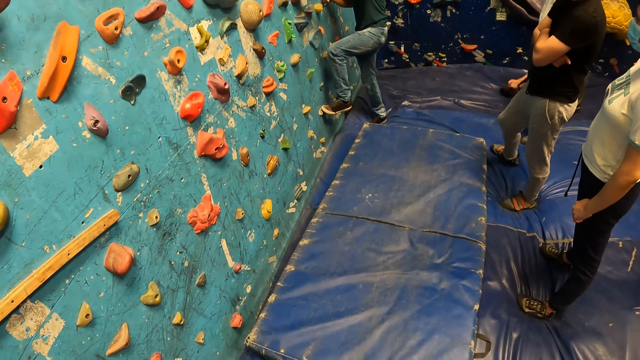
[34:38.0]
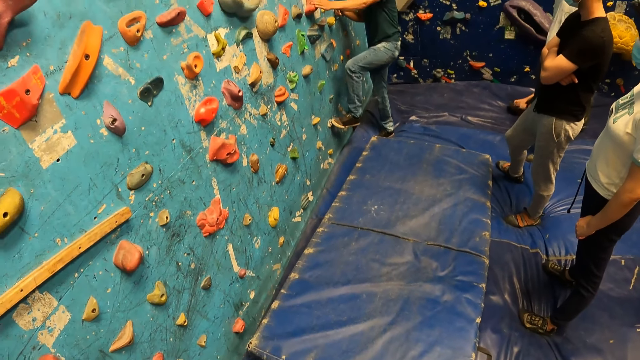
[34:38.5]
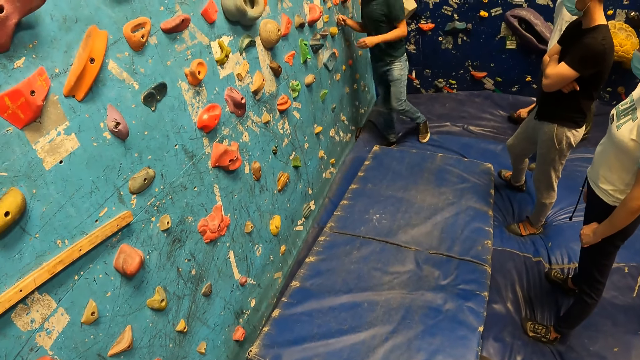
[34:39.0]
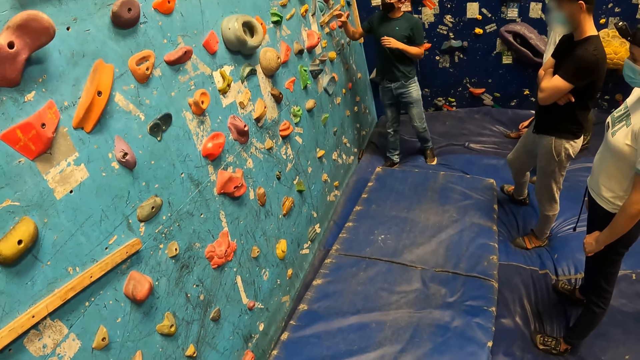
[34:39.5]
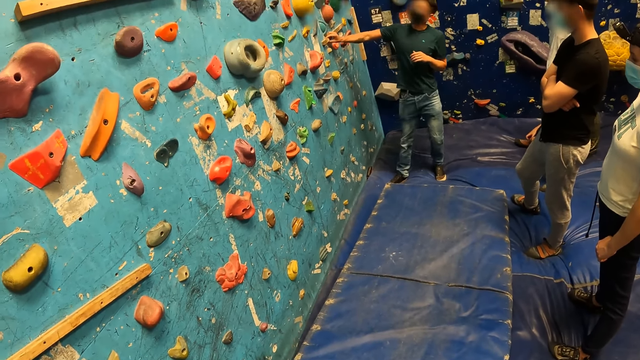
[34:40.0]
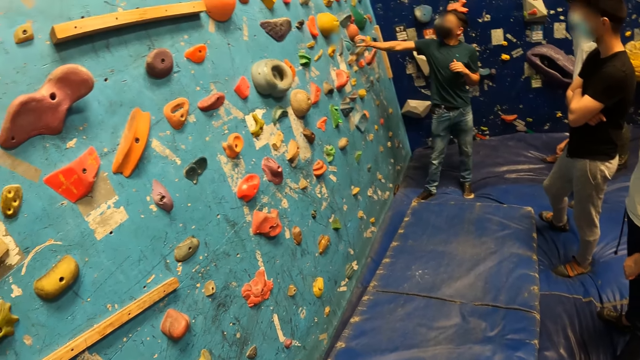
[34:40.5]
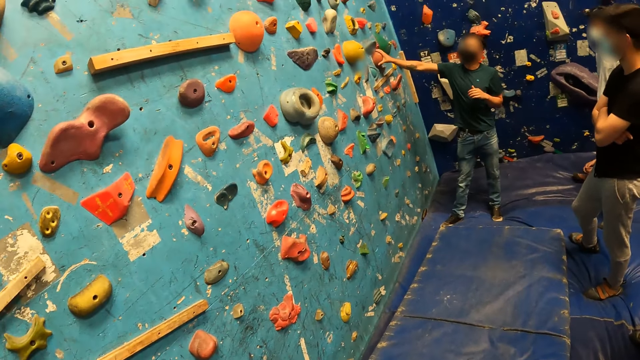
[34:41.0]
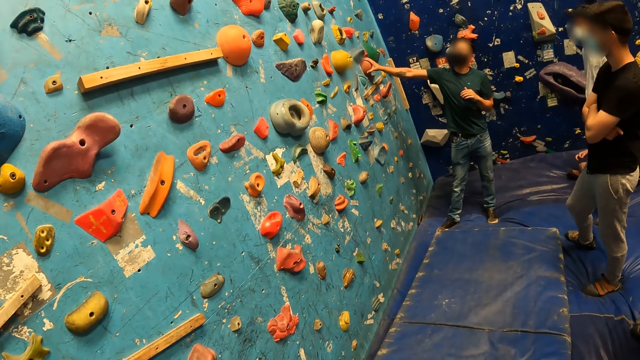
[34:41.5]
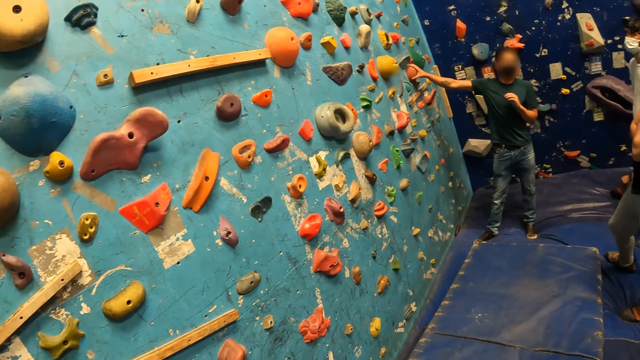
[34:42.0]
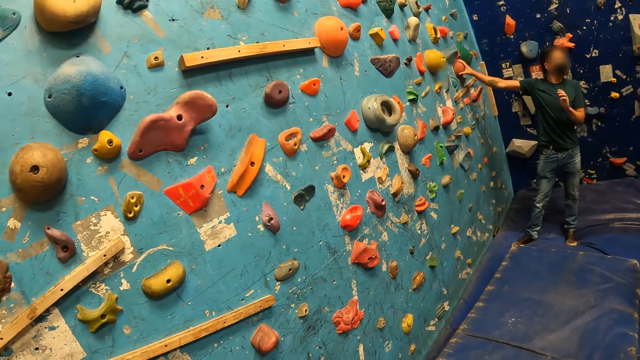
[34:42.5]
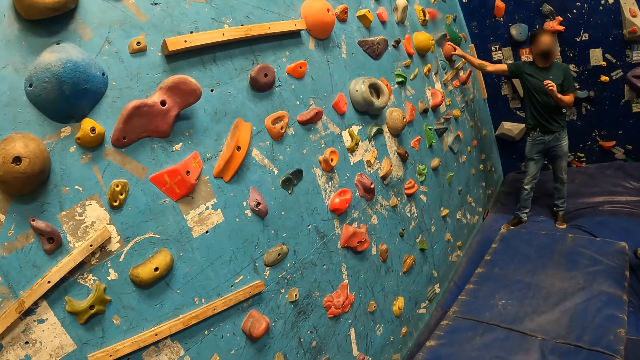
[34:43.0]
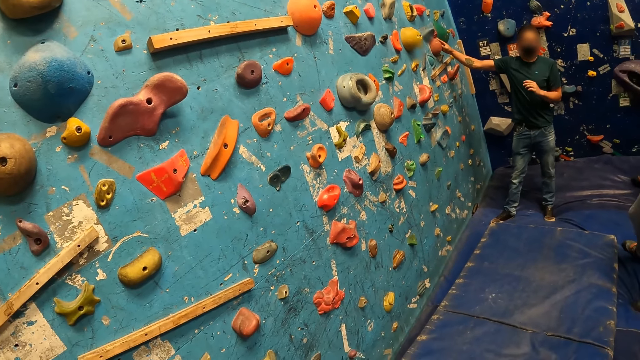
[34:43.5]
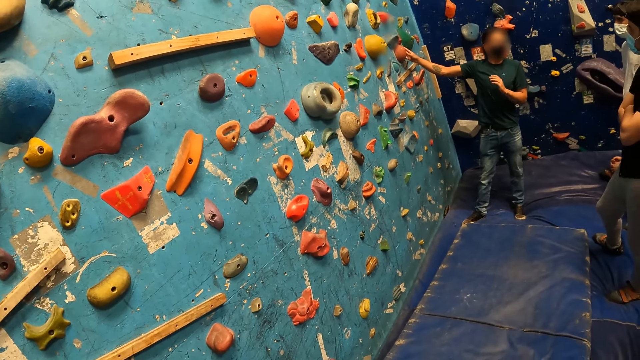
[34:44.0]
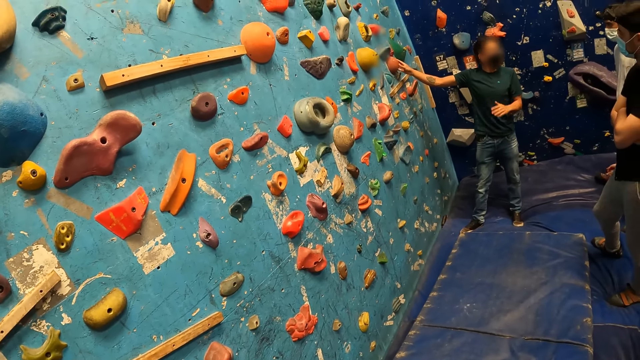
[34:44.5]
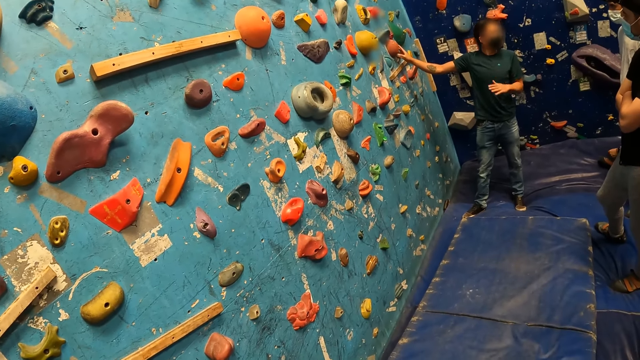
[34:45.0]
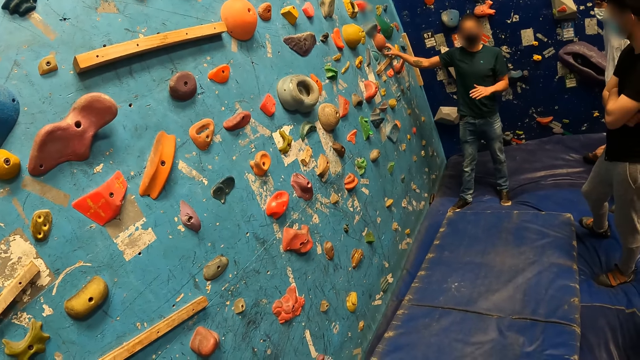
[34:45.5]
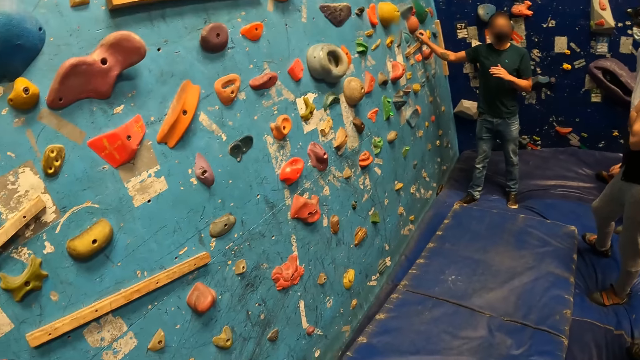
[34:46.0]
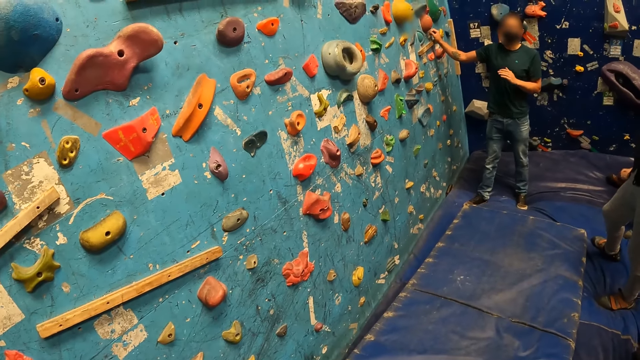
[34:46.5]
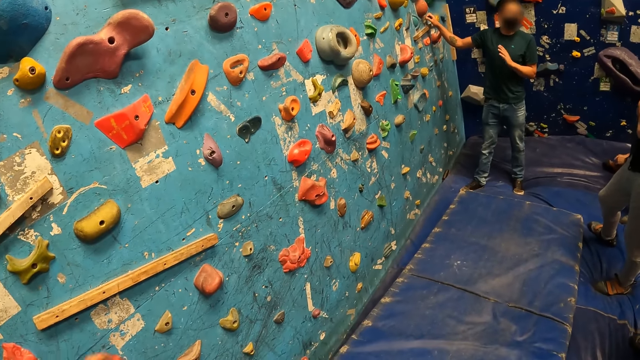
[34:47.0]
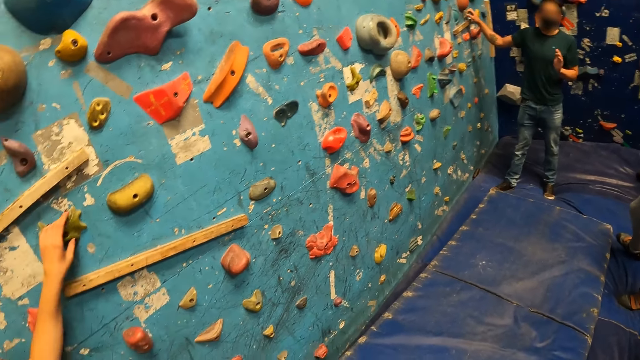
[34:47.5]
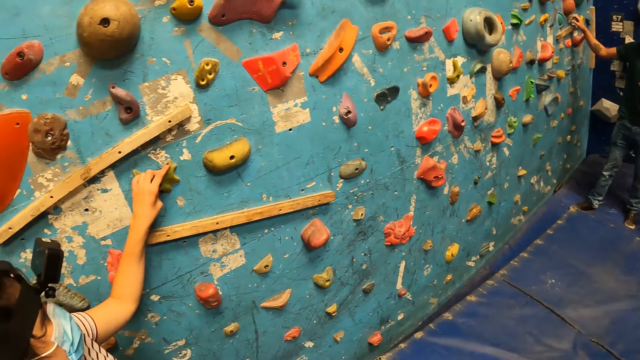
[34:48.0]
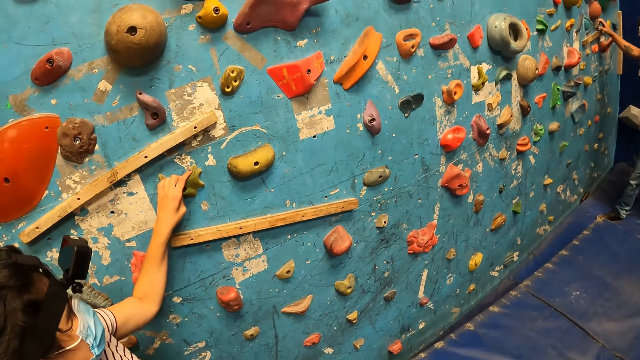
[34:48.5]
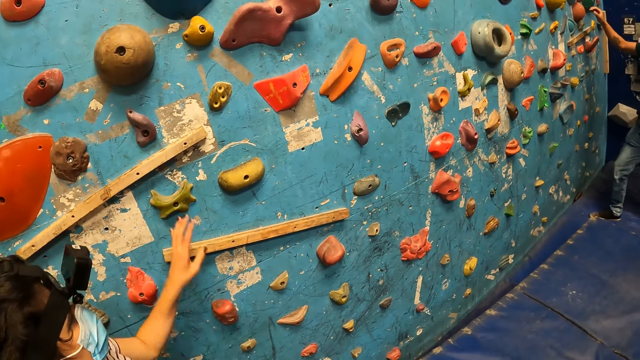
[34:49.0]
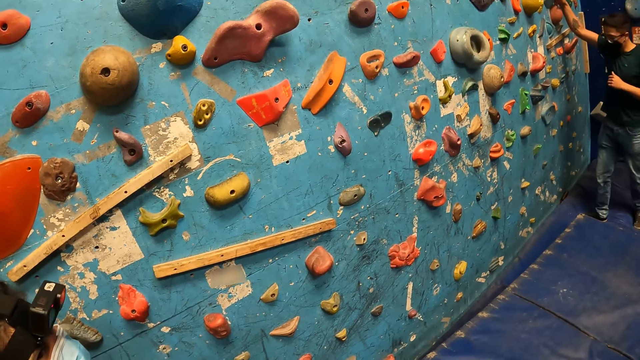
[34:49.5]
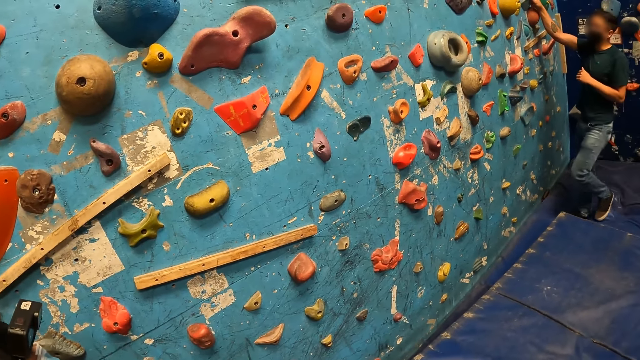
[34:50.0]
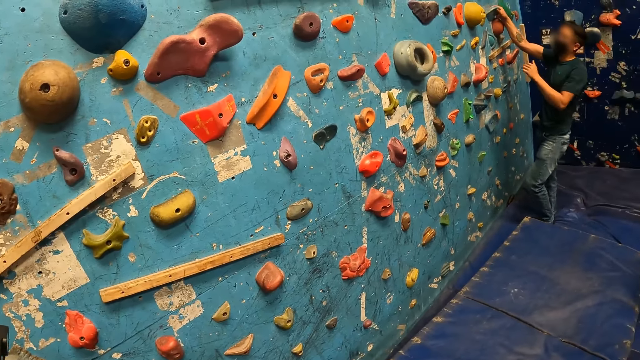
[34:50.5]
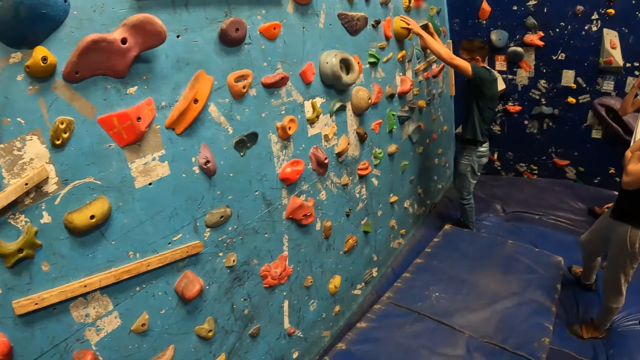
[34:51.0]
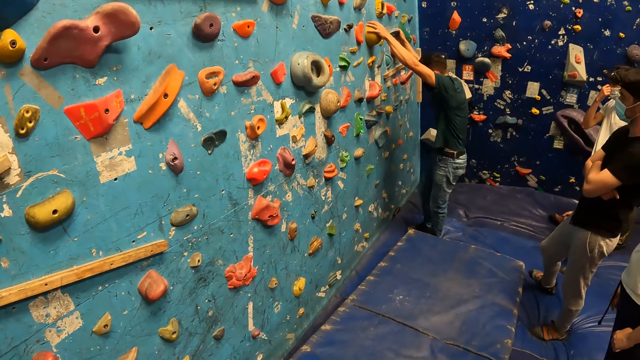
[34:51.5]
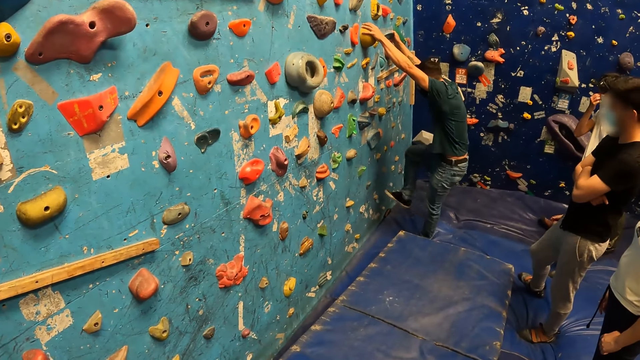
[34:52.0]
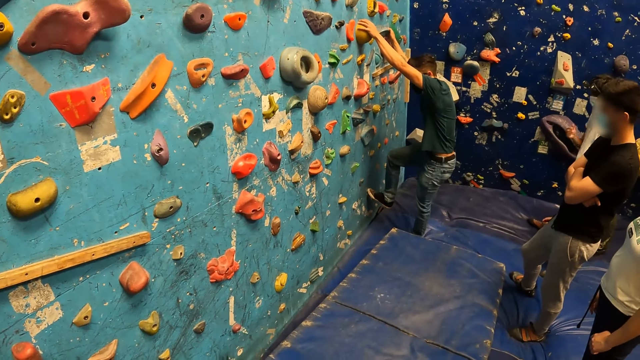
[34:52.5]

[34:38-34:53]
The bouldering instructor comes down from the bouldering wall. The bouldering instructor holds a boulder on the bouldering wall with his right hand. The woman holds a boulder on the bouldering wall with her left hand. The bouldering instructor climbs the bouldering wall.

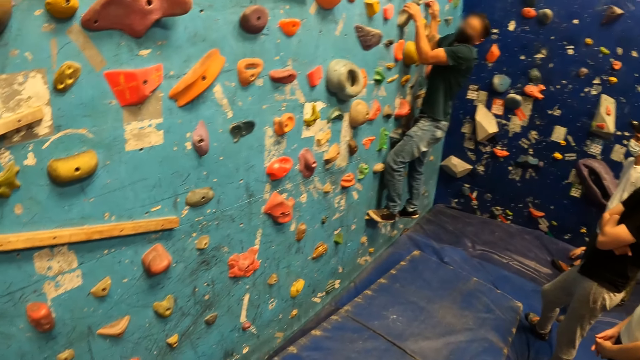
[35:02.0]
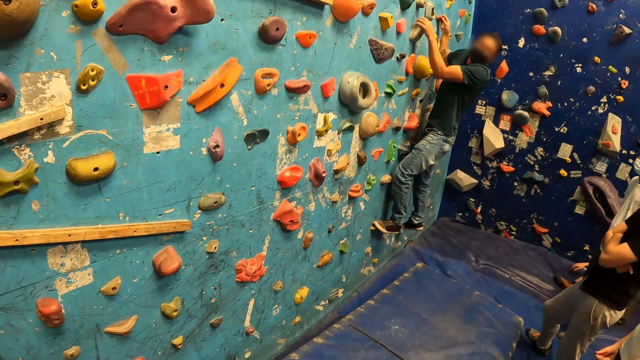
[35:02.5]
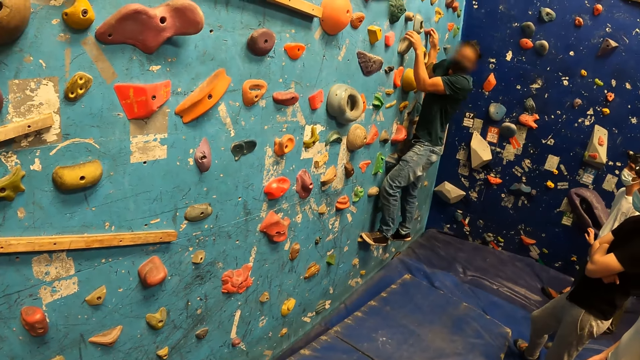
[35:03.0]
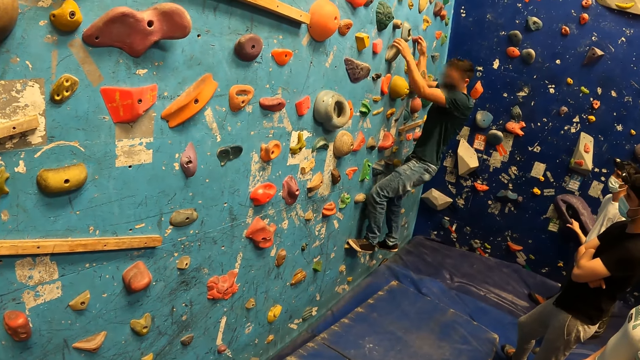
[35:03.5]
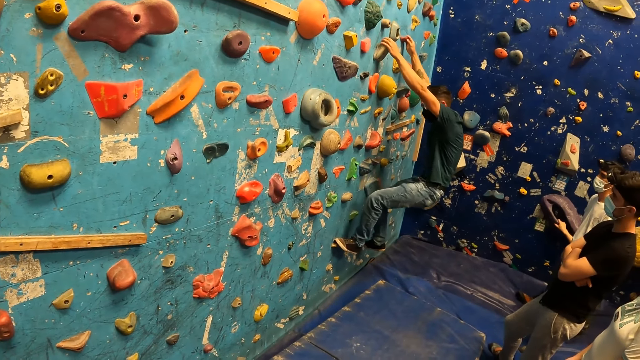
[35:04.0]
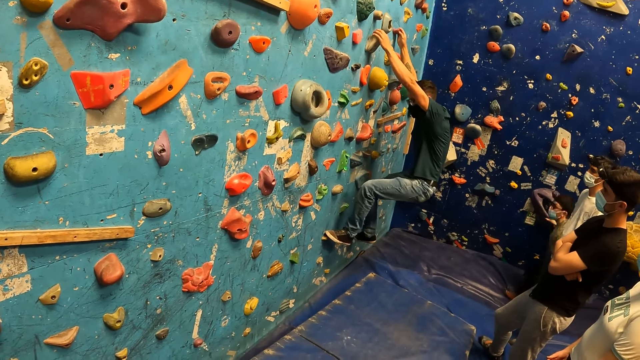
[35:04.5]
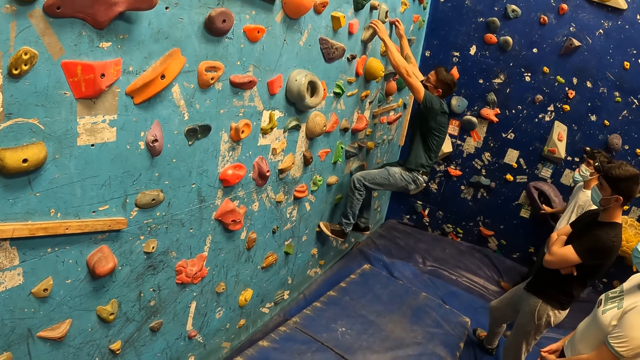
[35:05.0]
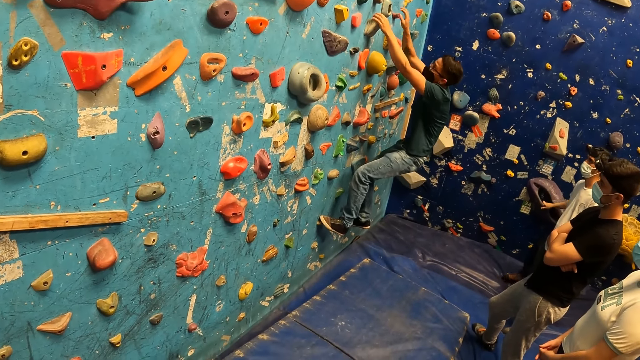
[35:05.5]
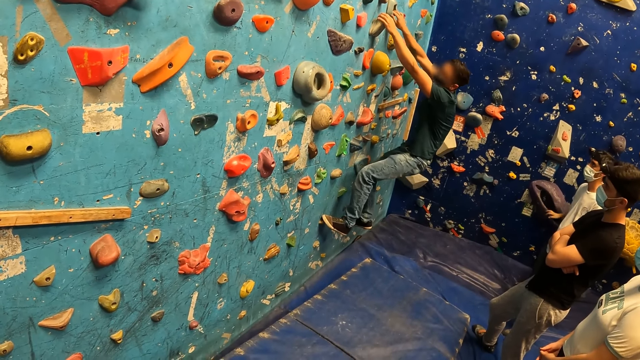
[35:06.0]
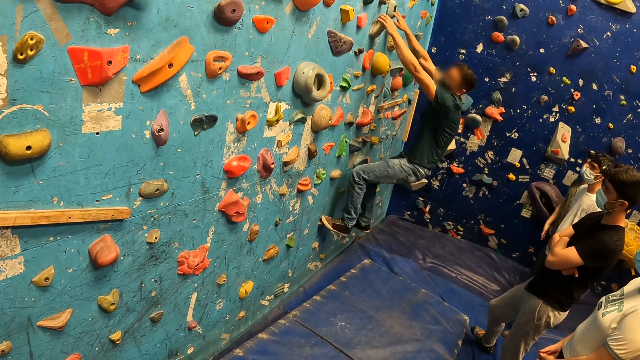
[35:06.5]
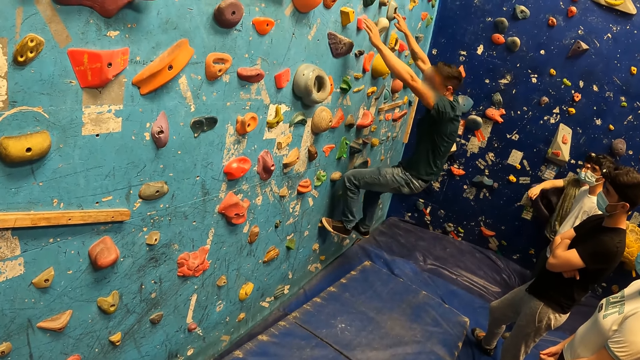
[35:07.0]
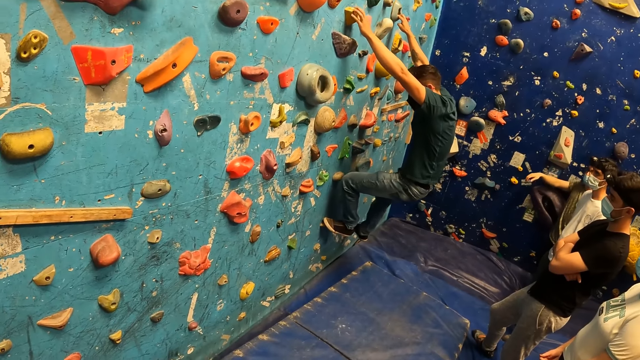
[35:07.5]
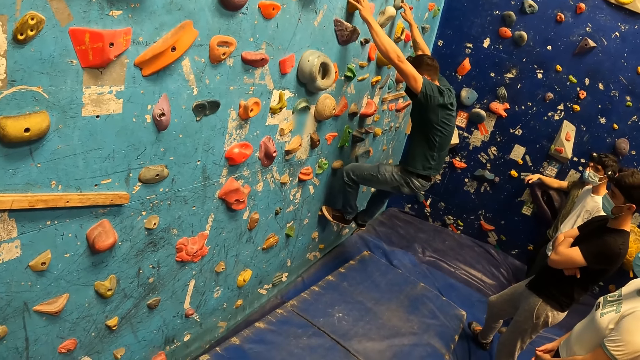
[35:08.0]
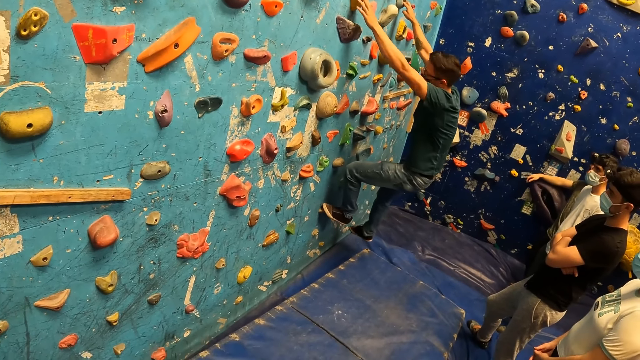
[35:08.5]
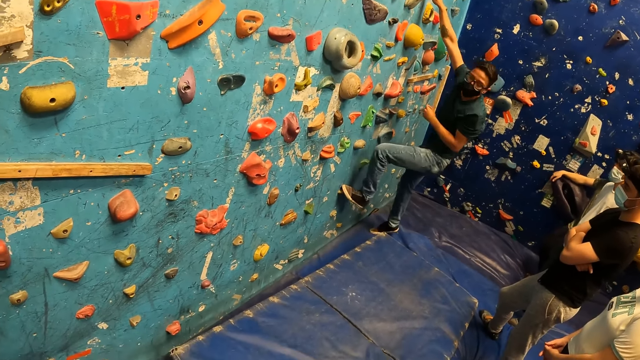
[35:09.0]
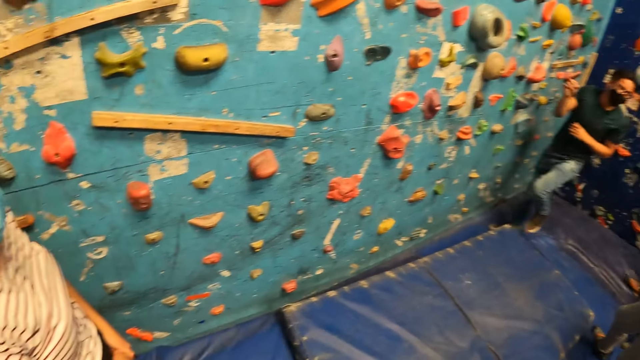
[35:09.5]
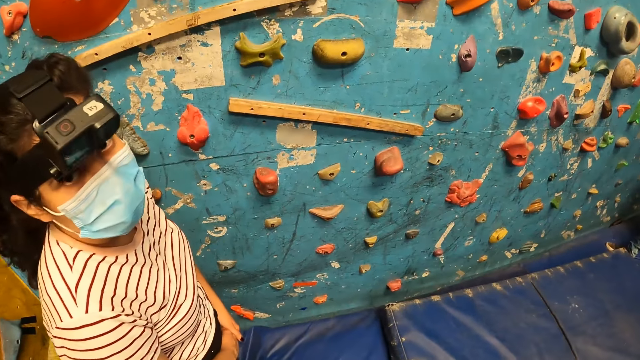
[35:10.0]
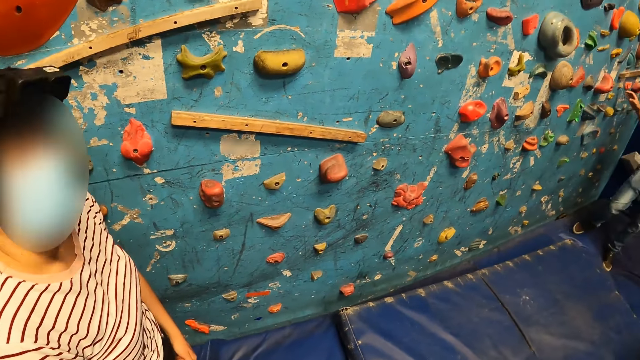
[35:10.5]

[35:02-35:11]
The bouldering instructor comes down from the bouldering wall.
